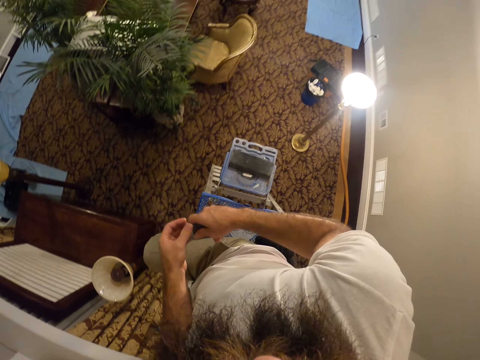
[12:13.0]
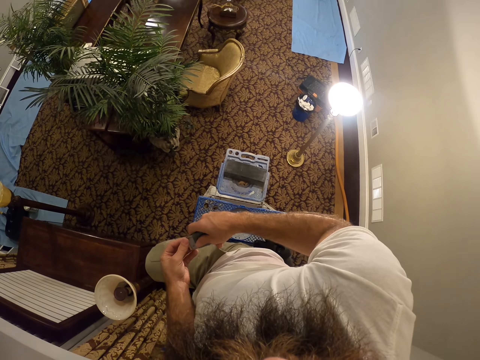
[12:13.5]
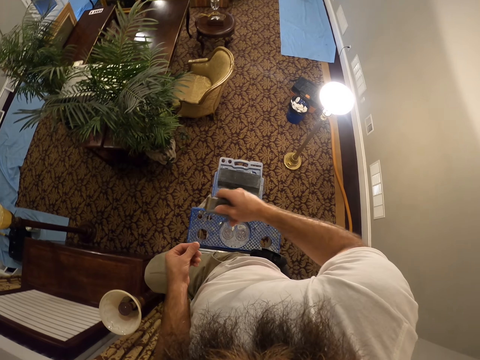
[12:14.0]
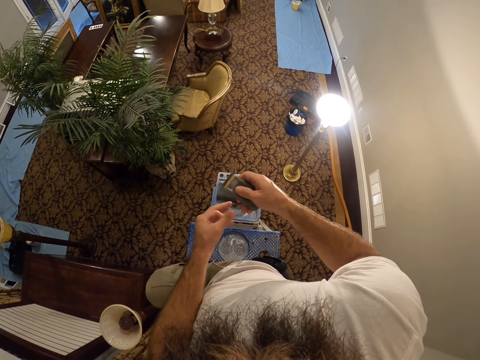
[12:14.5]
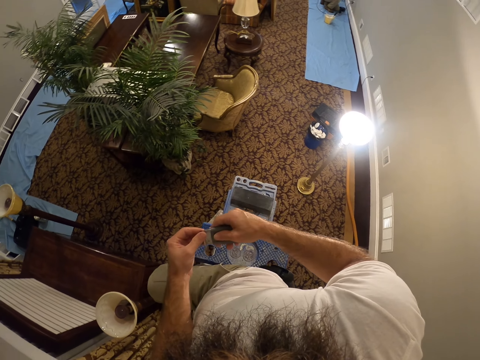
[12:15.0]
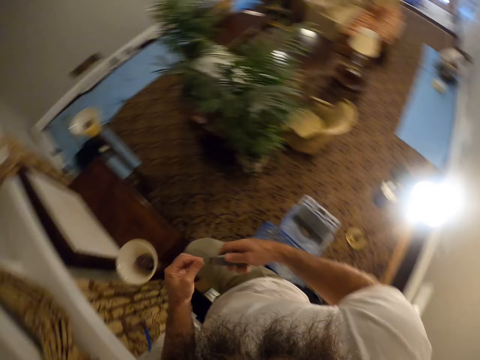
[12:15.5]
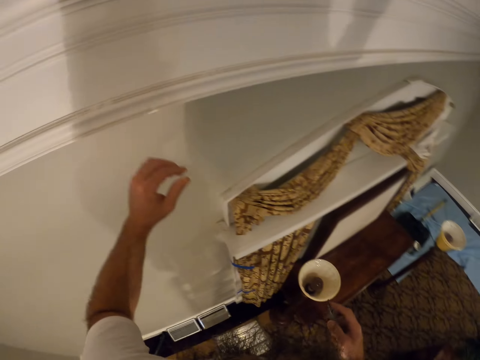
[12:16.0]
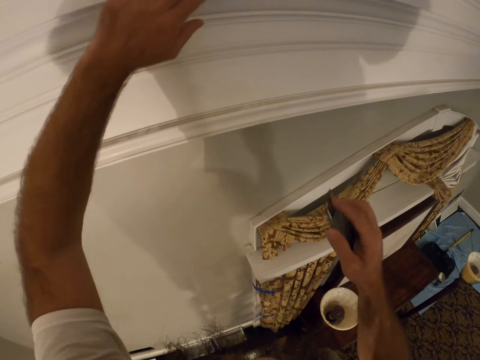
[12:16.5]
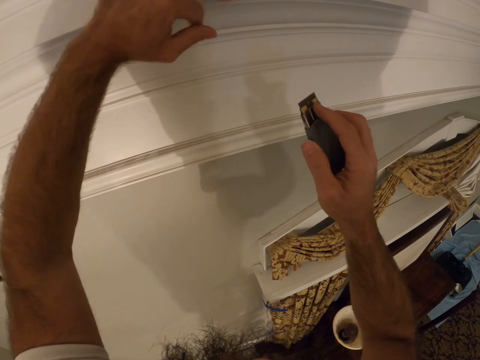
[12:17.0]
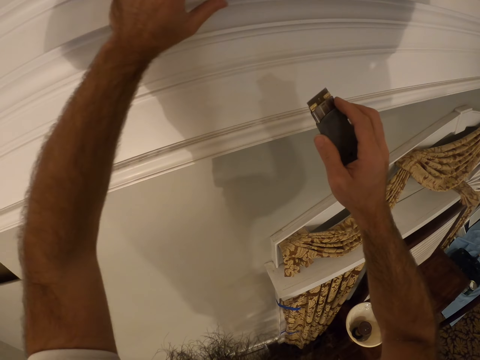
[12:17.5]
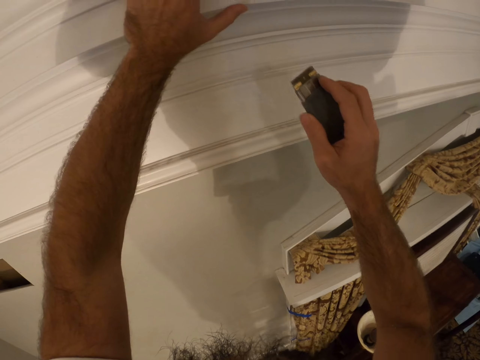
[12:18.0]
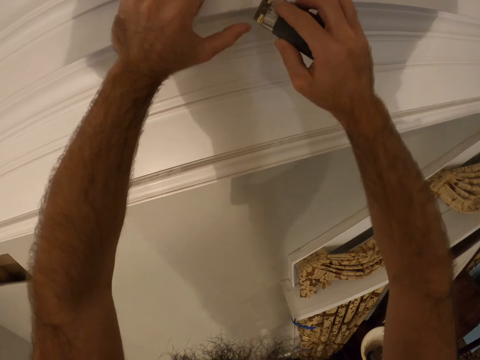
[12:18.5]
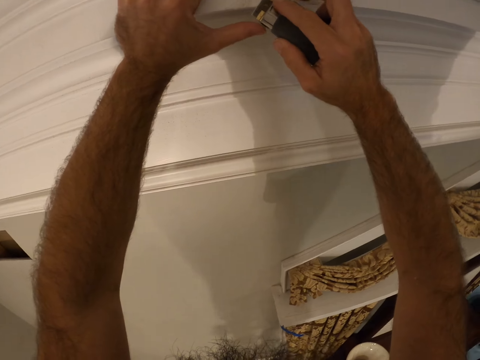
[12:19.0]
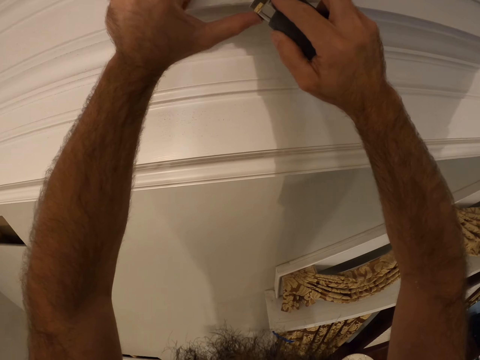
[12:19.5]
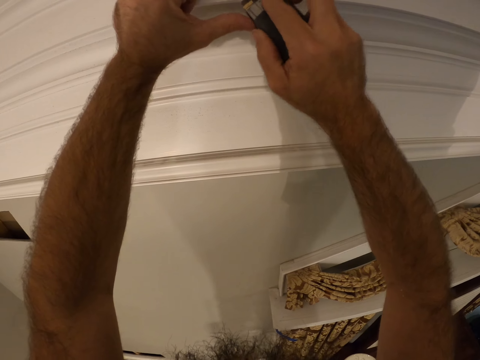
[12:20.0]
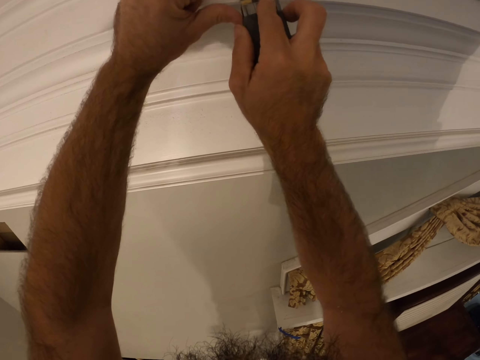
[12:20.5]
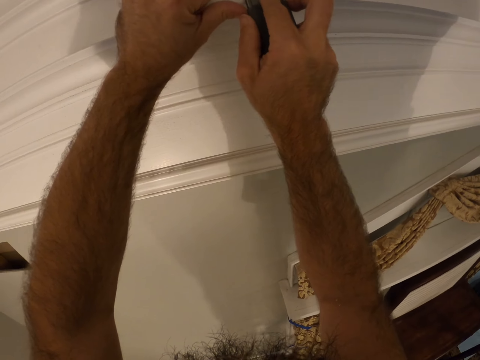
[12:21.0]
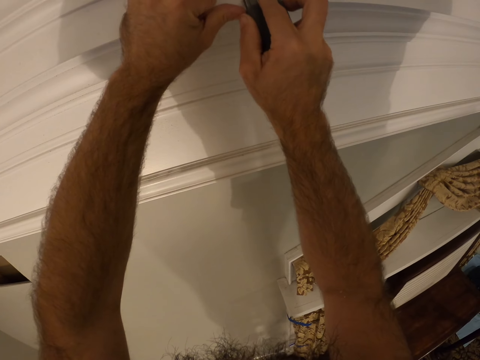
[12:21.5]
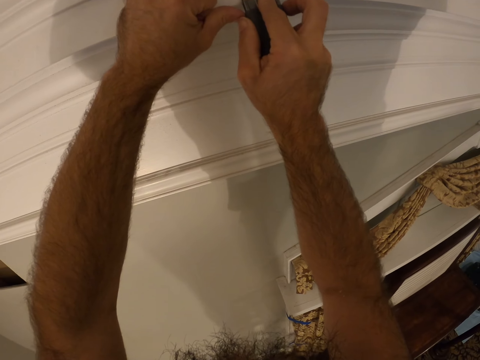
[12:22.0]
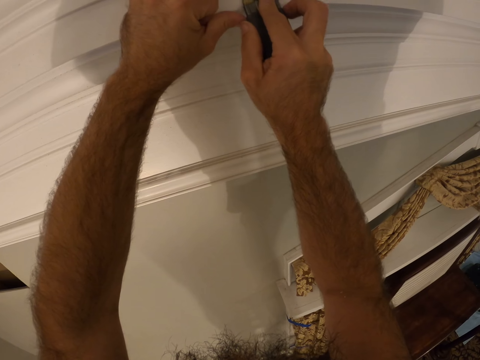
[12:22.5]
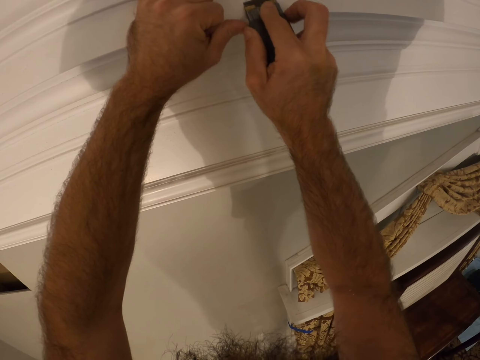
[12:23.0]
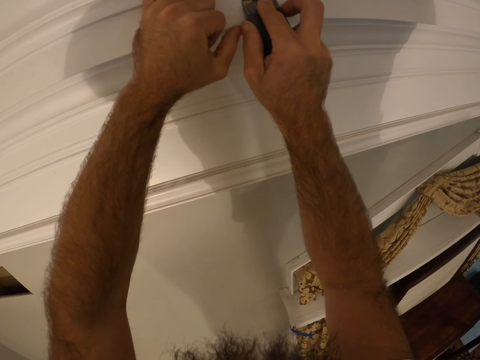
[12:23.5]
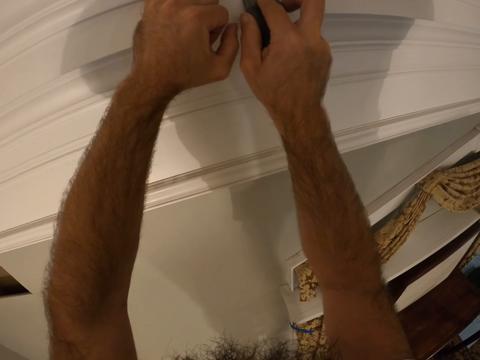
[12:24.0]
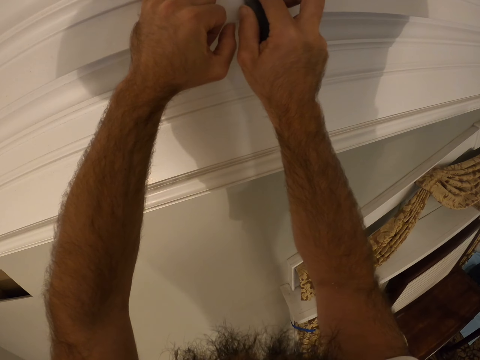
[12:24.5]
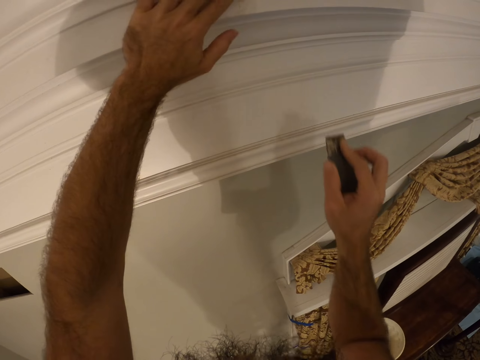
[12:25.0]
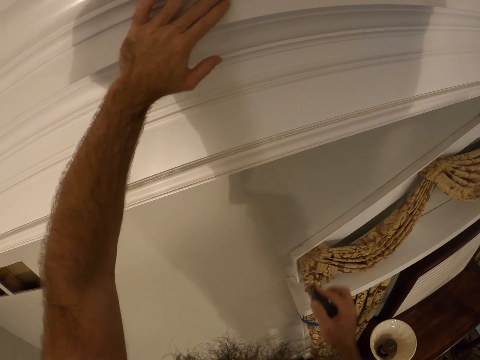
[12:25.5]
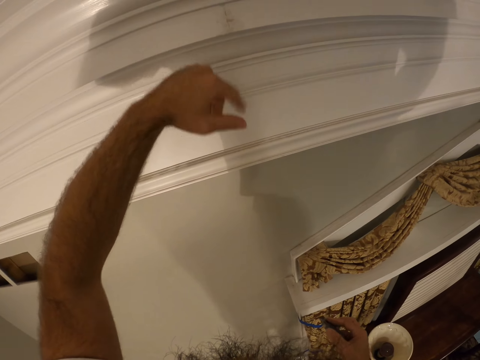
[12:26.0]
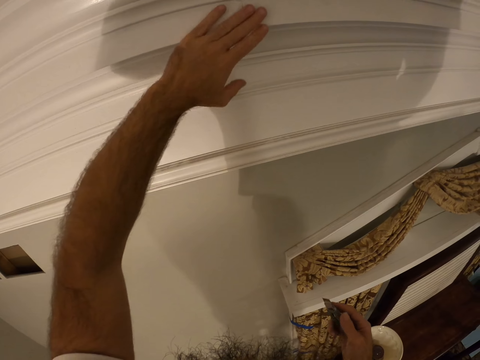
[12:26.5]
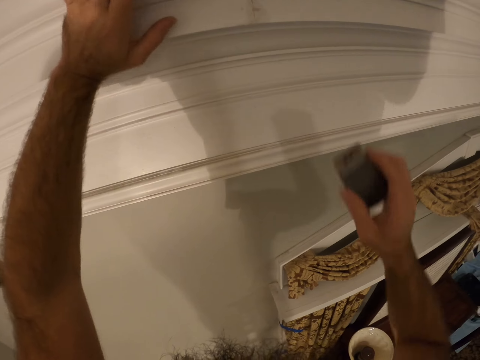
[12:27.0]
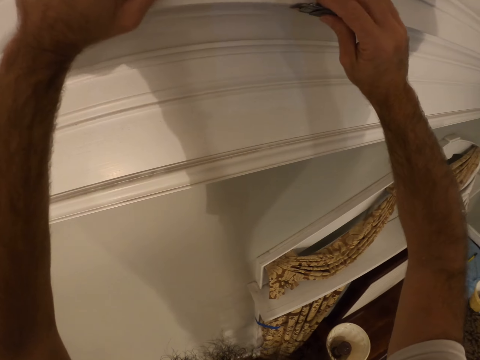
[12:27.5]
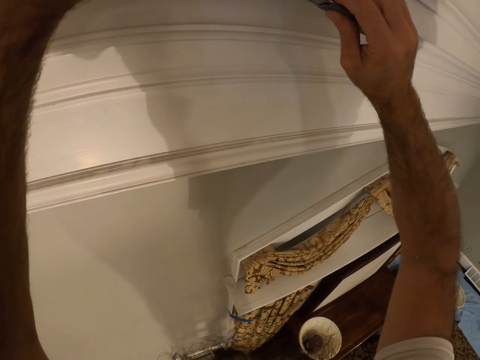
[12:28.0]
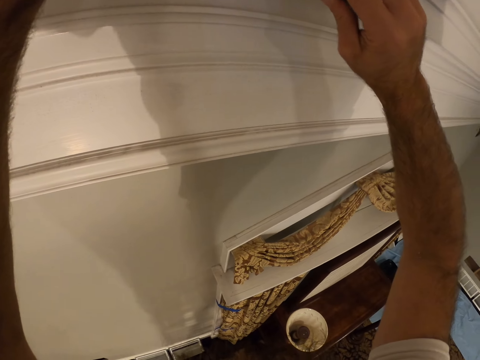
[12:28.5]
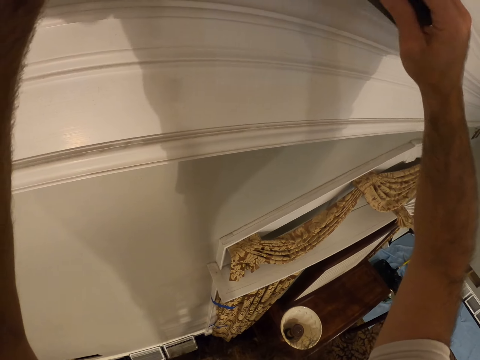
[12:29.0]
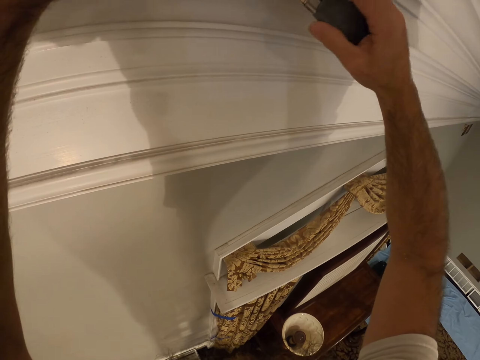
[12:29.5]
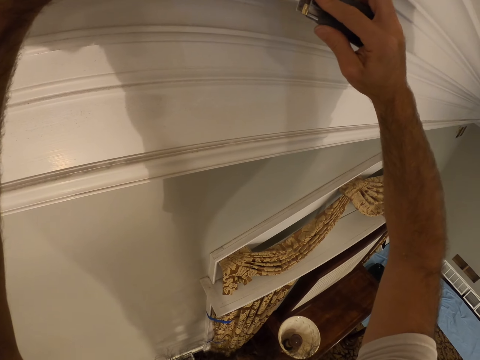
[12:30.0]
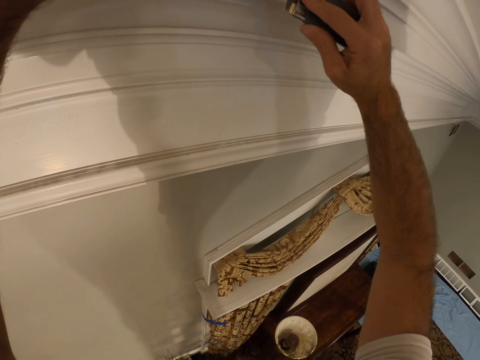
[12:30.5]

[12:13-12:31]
The camera wearer cleans the blade of the scraper in his right hand with his left hand. He holds the wooden part of the wall. He wipes the ceiling finishing with his left hand. He scrapes the ceiling finishing with the scraper in his right hand. He wipes the ceiling finishing with his left hand. He scrapes the ceiling finishing with the scraper in his right hand.

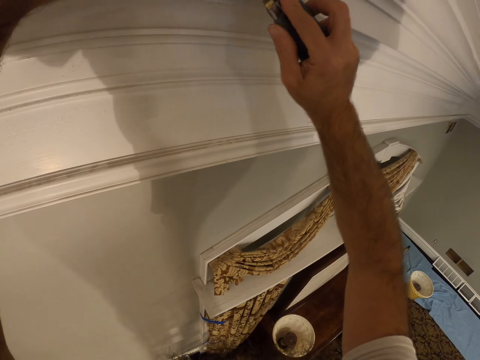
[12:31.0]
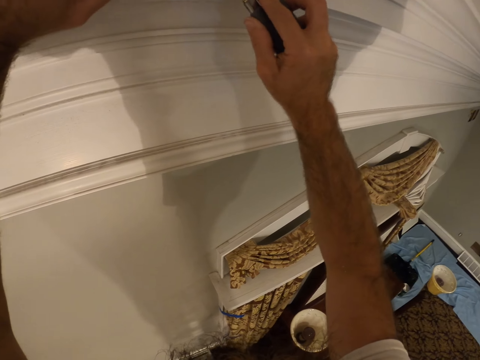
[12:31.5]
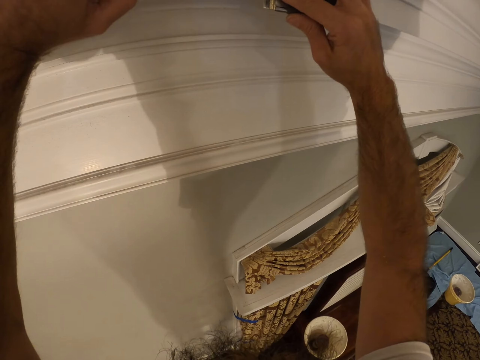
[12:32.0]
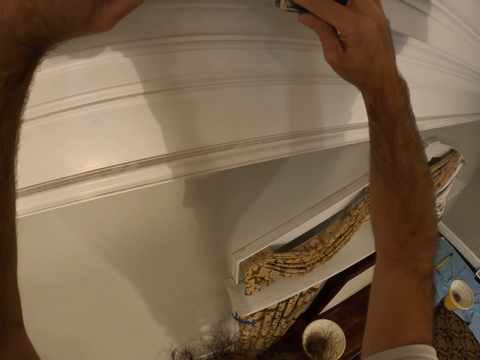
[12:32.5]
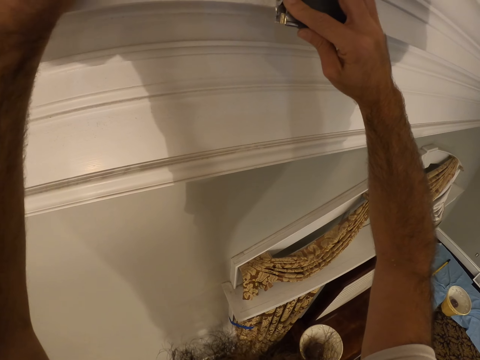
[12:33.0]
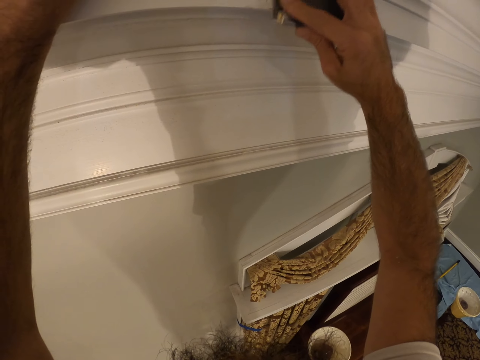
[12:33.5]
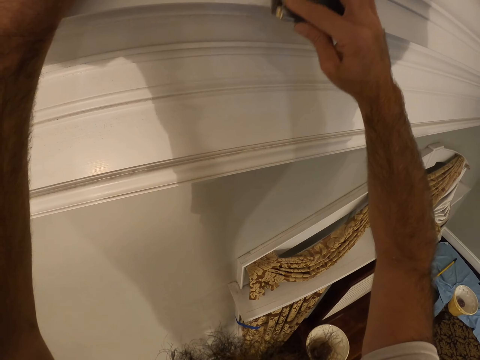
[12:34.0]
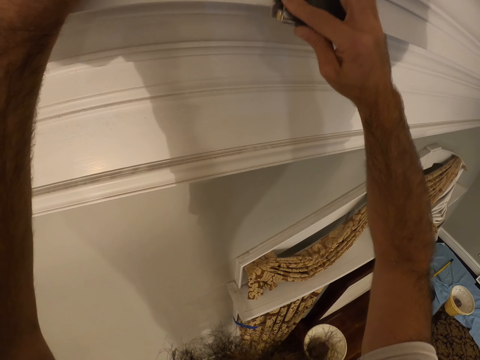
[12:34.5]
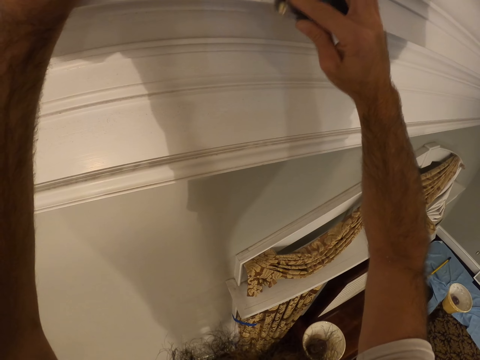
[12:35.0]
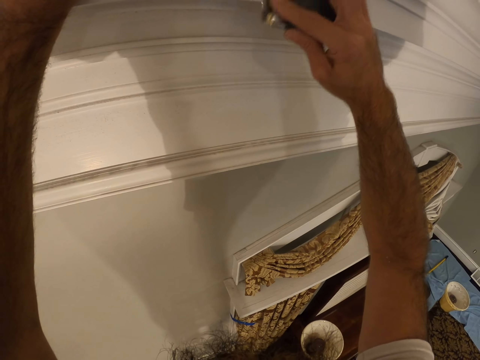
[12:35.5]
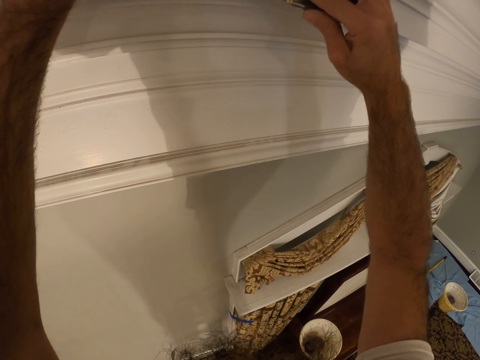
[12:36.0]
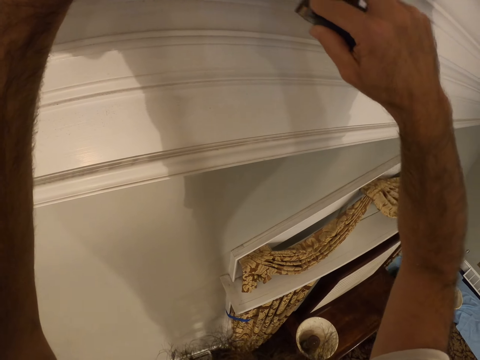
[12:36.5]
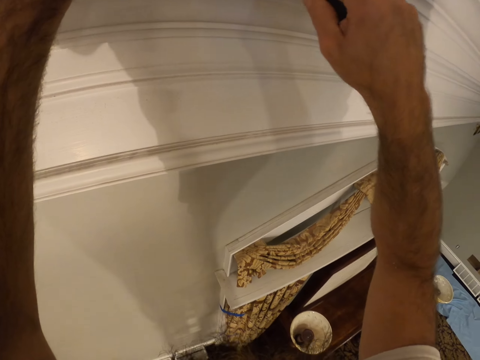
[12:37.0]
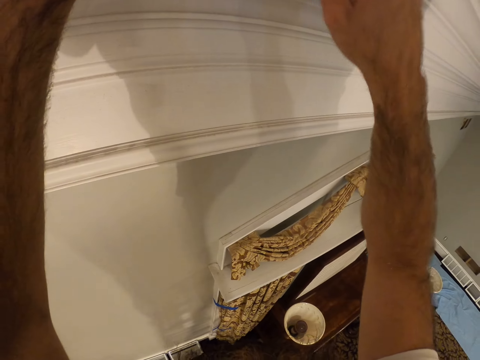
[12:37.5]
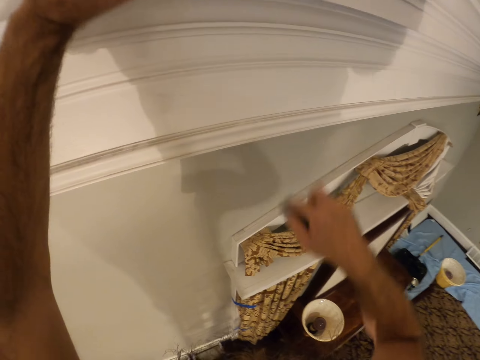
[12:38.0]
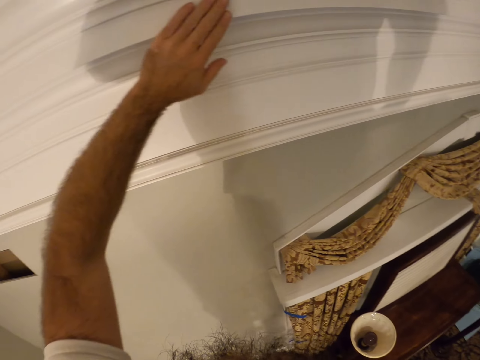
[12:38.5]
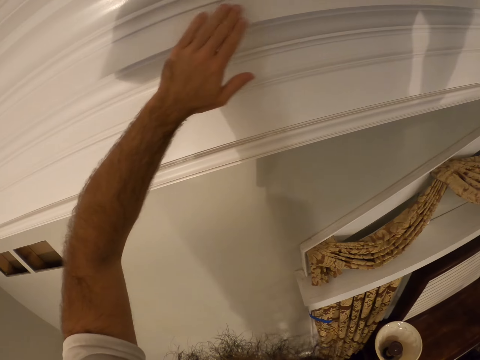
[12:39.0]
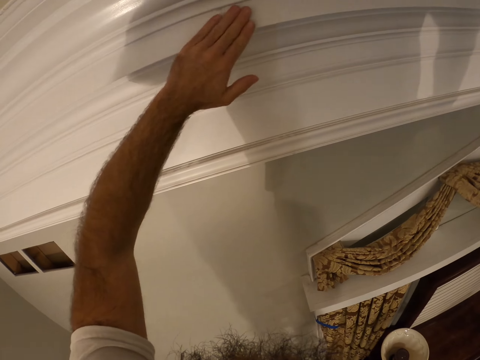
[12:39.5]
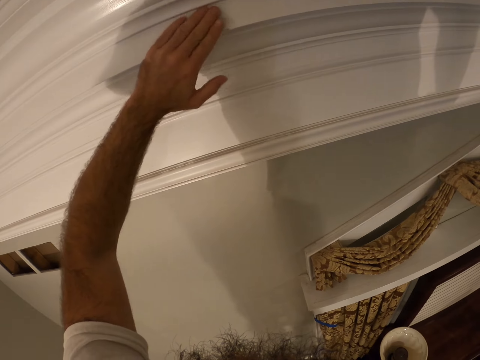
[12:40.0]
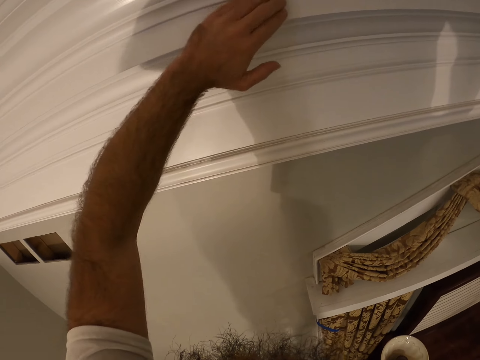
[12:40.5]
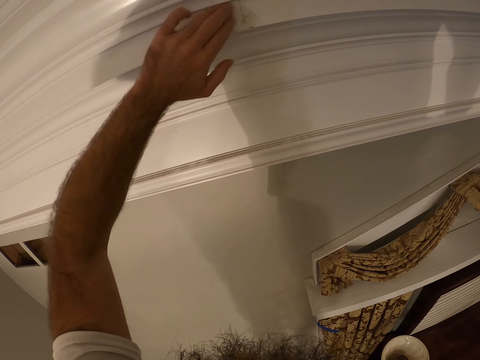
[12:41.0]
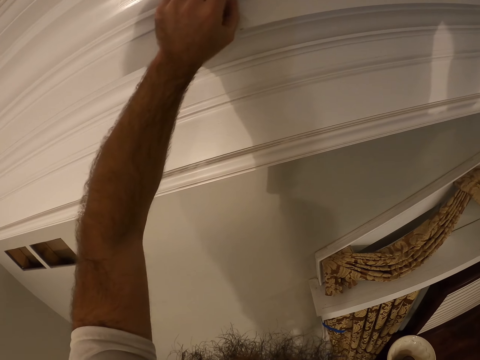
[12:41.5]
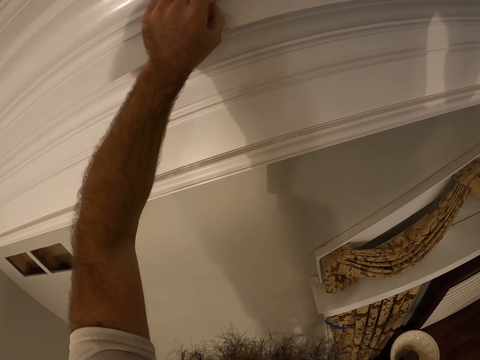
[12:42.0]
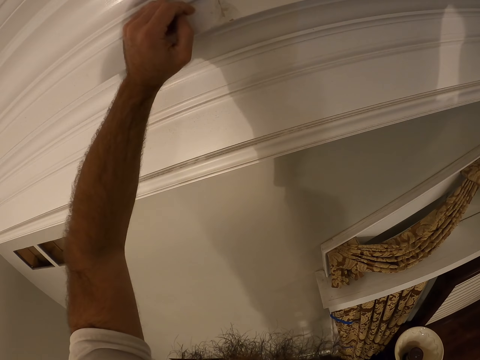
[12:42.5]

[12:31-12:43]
The camera wearer wipes the ceiling finishing with his left hand.
